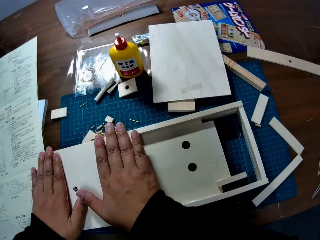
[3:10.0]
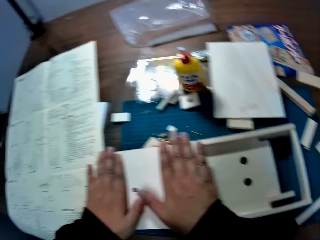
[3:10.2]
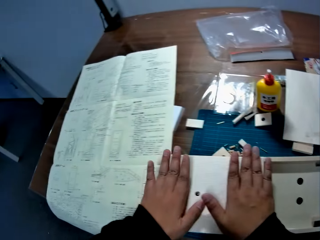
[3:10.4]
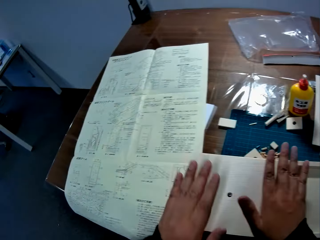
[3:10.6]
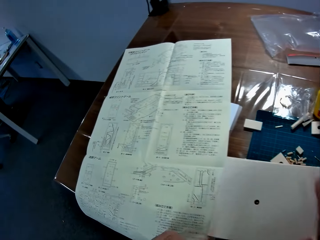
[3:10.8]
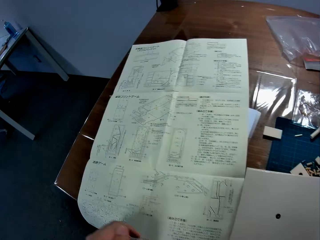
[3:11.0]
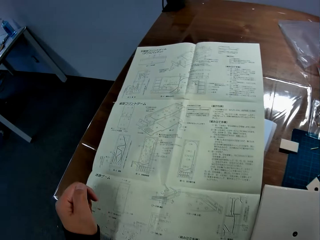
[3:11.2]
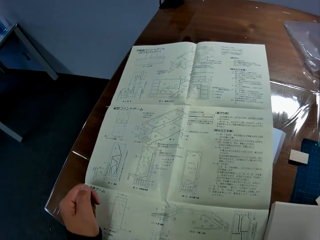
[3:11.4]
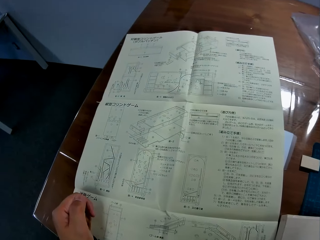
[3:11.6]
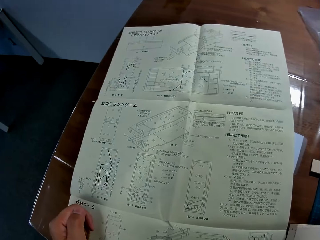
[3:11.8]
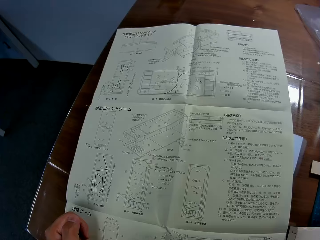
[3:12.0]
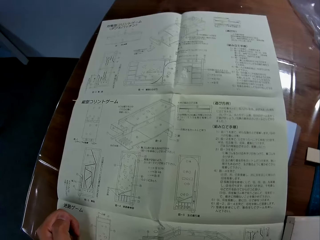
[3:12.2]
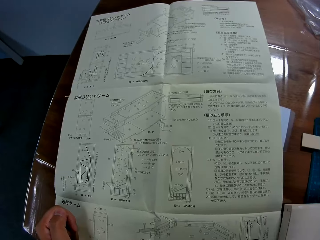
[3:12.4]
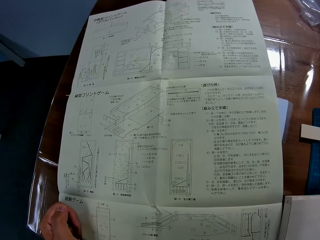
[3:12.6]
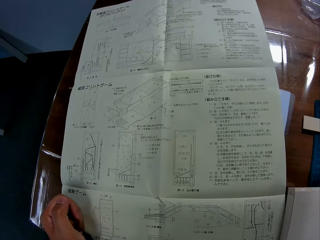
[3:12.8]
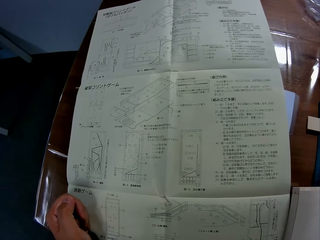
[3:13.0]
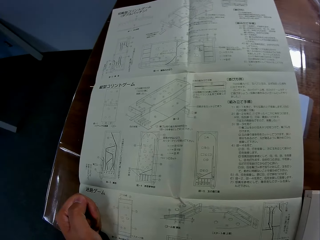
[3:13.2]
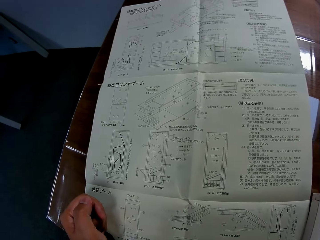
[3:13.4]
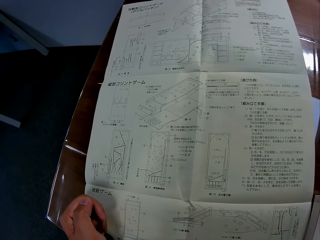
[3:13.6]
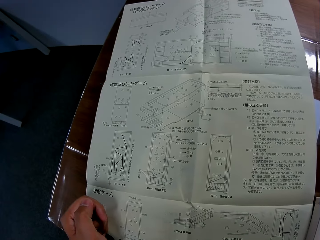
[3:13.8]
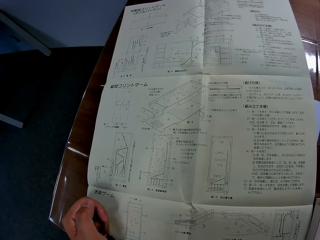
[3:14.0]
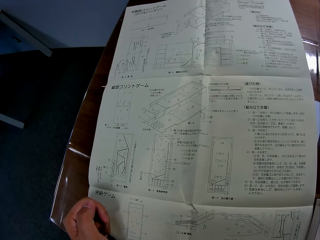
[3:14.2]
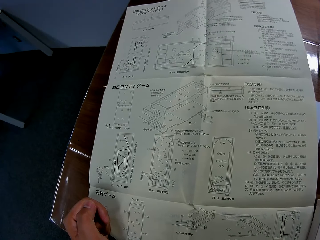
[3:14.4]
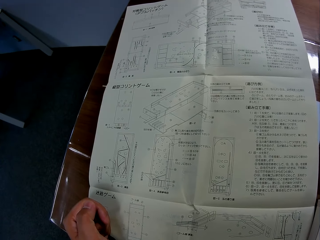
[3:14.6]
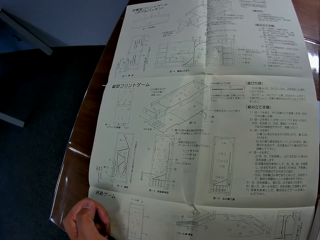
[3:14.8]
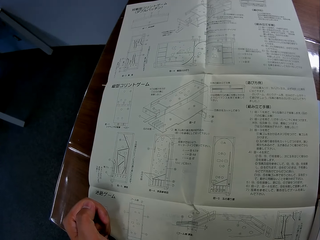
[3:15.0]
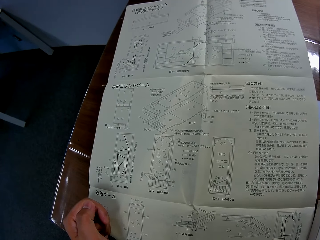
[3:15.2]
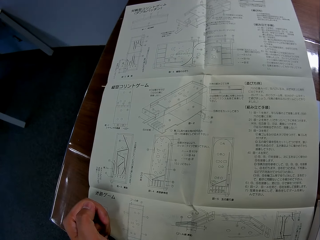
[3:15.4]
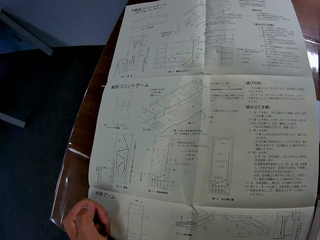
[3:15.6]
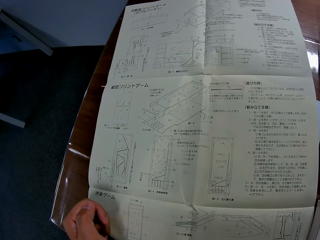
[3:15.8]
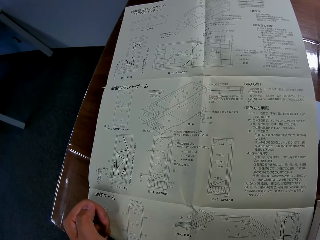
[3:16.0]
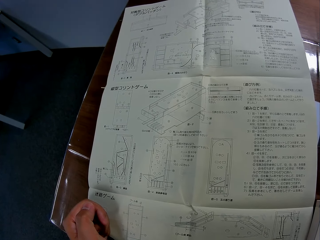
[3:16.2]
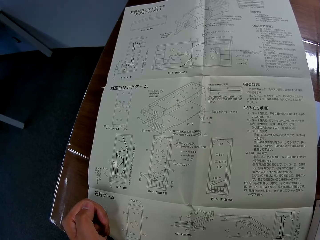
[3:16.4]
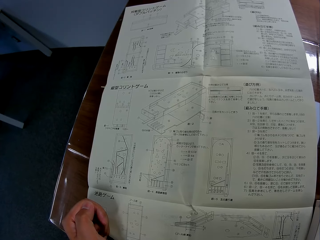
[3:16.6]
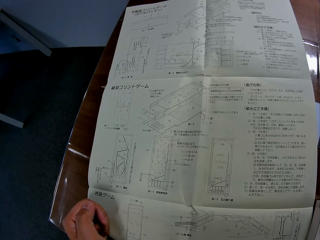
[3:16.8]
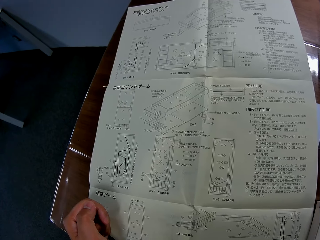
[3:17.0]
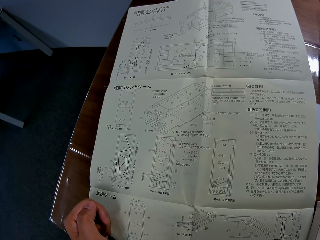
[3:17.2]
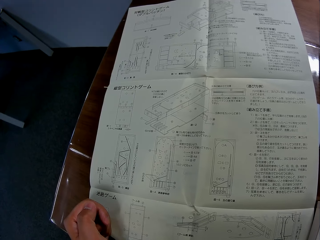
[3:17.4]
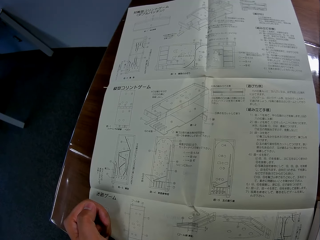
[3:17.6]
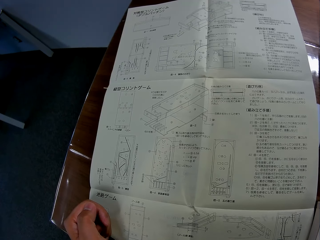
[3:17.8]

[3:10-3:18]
The camera wearer leans on a desk. They study the manual.

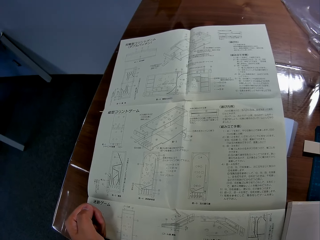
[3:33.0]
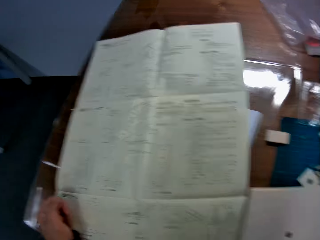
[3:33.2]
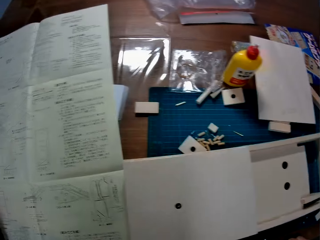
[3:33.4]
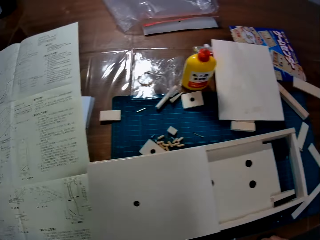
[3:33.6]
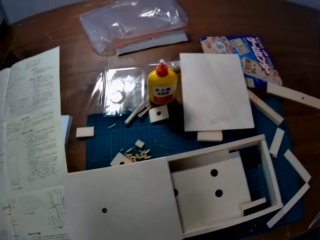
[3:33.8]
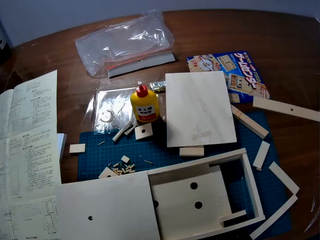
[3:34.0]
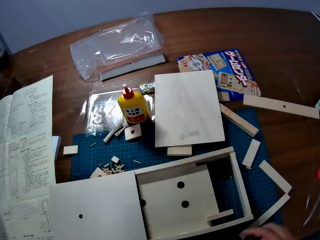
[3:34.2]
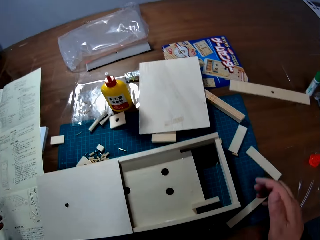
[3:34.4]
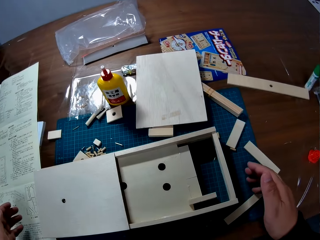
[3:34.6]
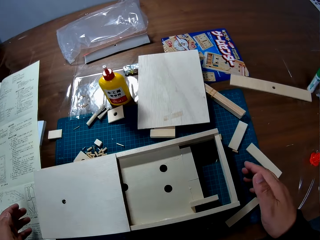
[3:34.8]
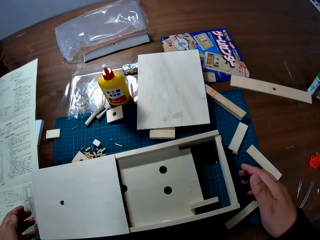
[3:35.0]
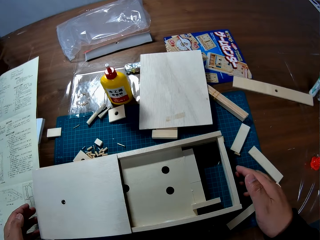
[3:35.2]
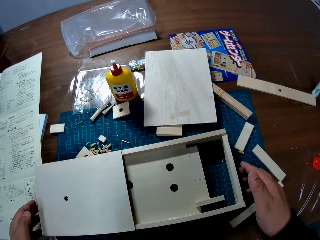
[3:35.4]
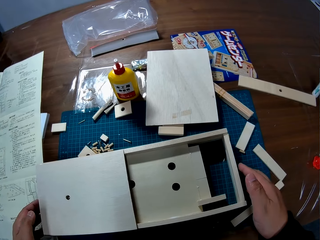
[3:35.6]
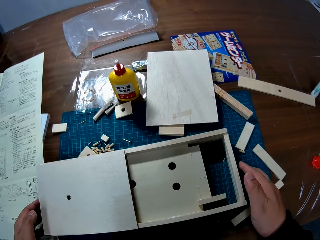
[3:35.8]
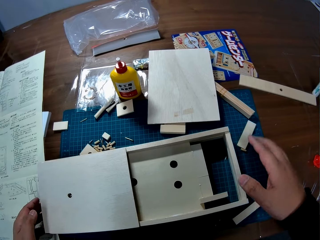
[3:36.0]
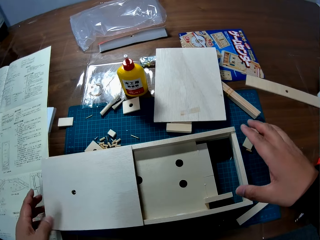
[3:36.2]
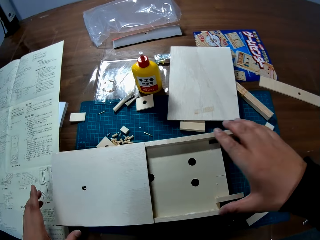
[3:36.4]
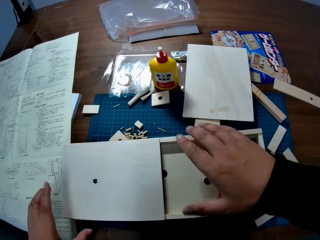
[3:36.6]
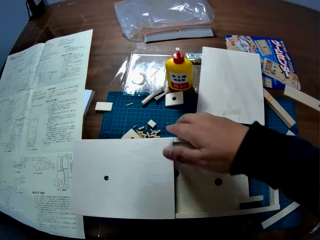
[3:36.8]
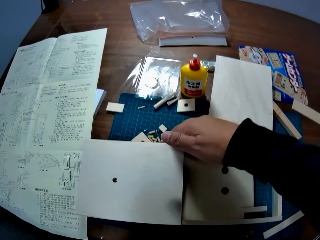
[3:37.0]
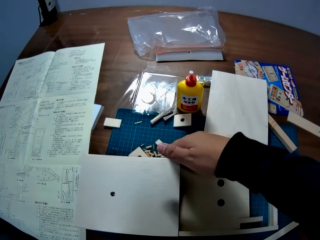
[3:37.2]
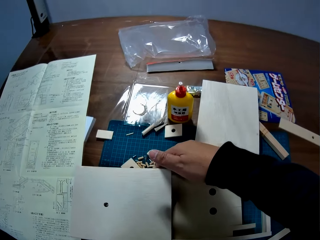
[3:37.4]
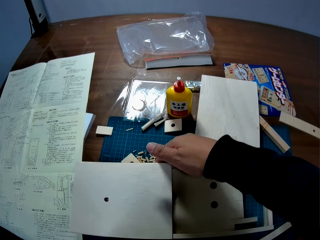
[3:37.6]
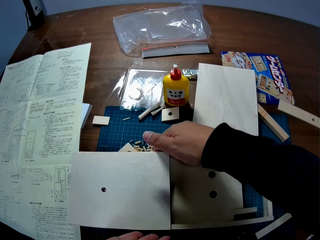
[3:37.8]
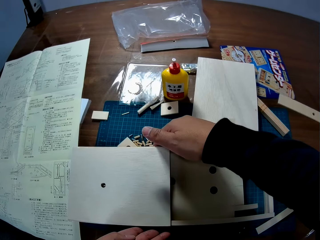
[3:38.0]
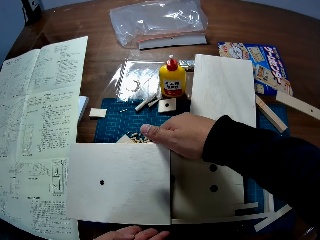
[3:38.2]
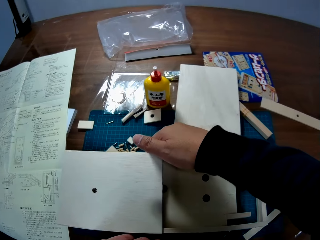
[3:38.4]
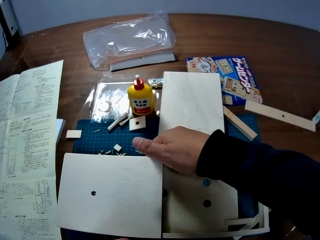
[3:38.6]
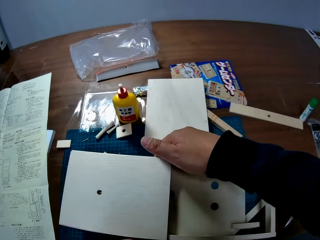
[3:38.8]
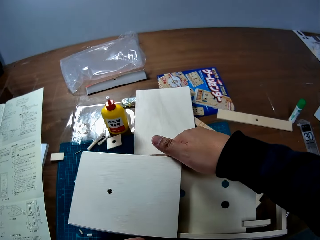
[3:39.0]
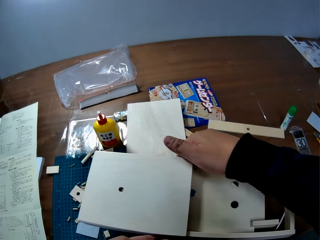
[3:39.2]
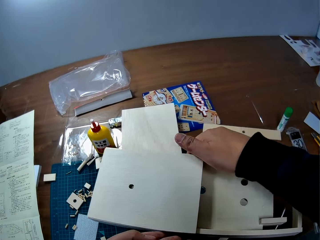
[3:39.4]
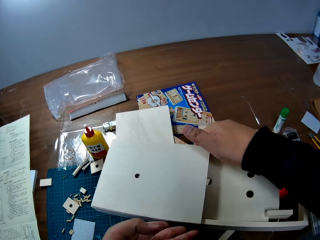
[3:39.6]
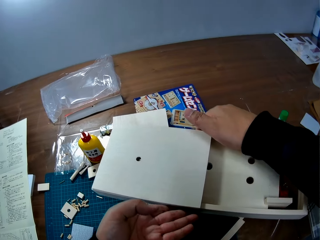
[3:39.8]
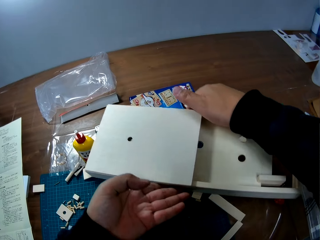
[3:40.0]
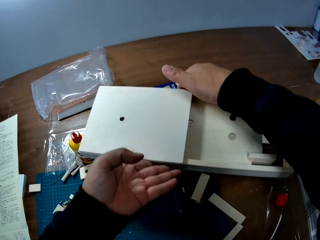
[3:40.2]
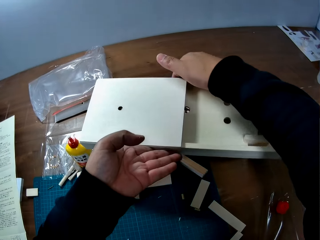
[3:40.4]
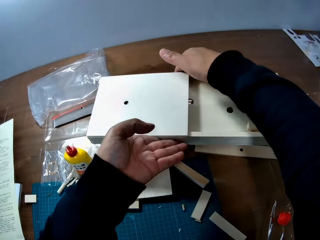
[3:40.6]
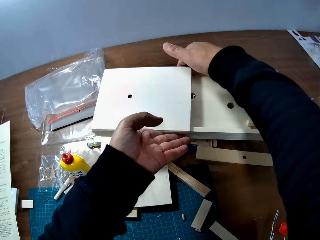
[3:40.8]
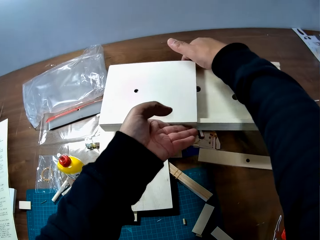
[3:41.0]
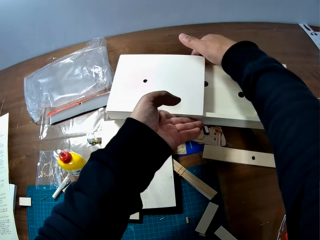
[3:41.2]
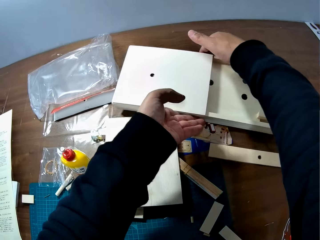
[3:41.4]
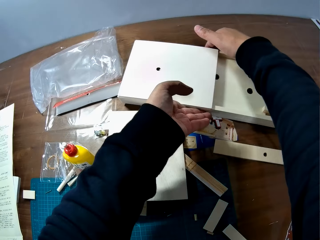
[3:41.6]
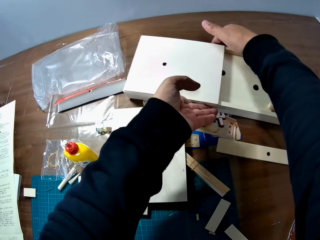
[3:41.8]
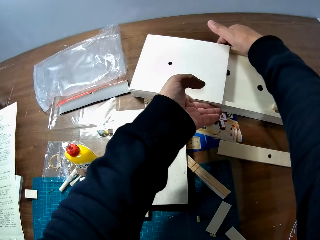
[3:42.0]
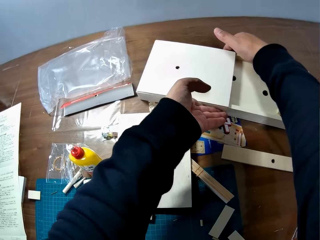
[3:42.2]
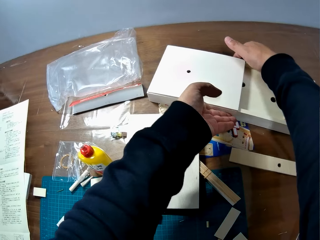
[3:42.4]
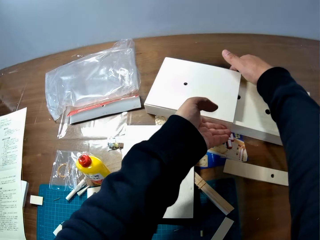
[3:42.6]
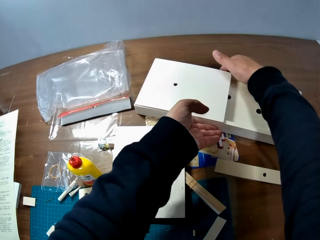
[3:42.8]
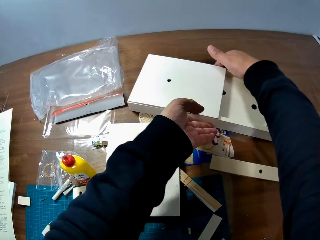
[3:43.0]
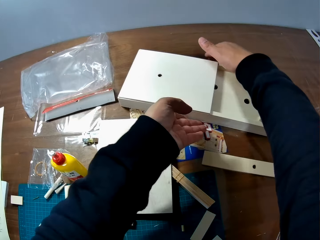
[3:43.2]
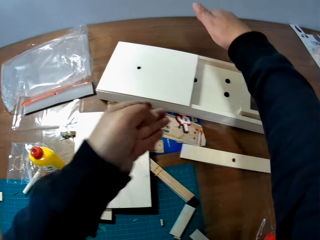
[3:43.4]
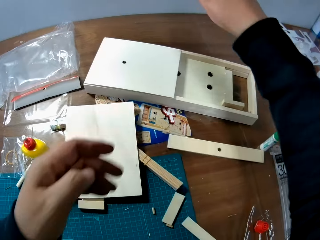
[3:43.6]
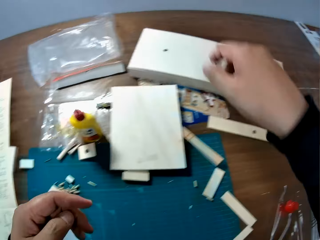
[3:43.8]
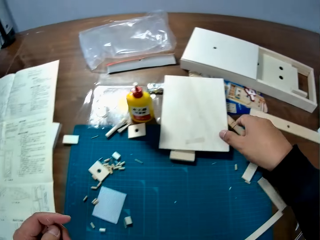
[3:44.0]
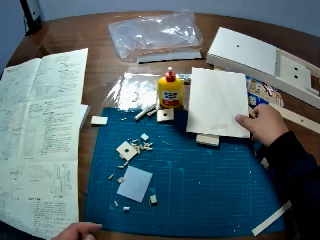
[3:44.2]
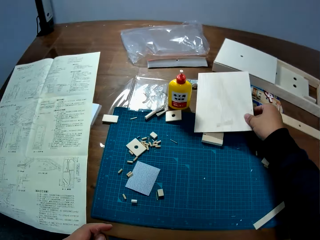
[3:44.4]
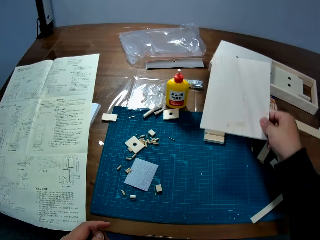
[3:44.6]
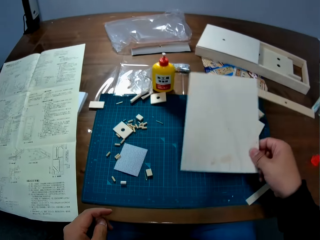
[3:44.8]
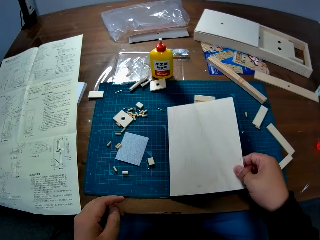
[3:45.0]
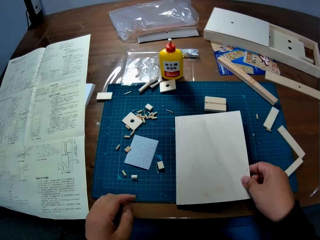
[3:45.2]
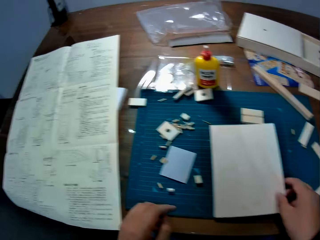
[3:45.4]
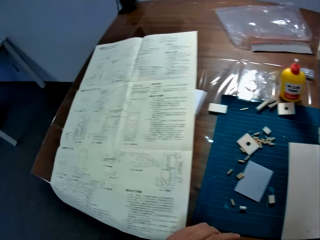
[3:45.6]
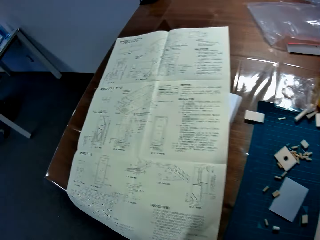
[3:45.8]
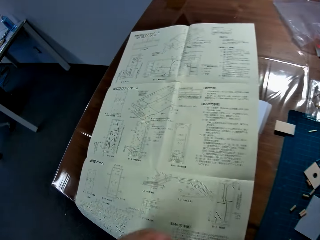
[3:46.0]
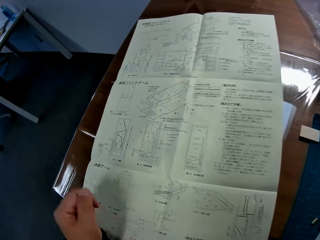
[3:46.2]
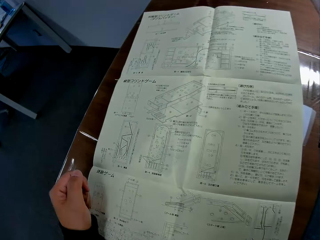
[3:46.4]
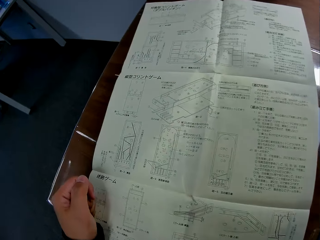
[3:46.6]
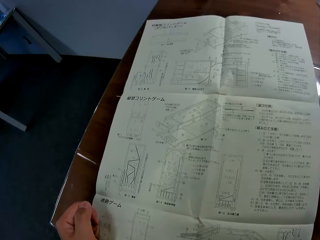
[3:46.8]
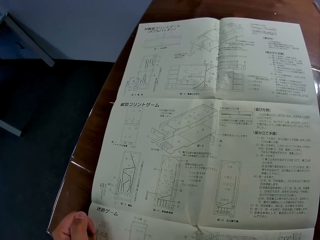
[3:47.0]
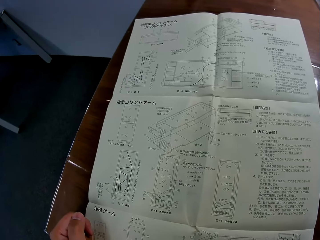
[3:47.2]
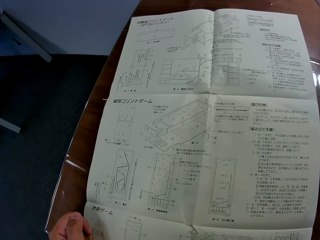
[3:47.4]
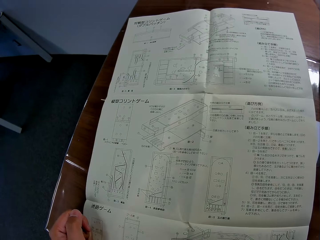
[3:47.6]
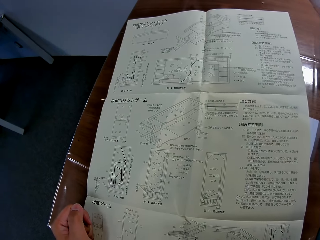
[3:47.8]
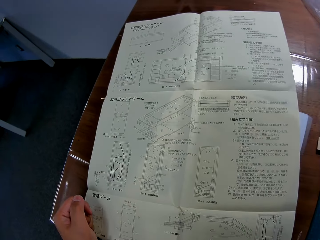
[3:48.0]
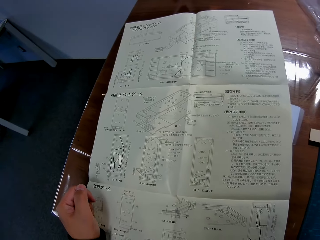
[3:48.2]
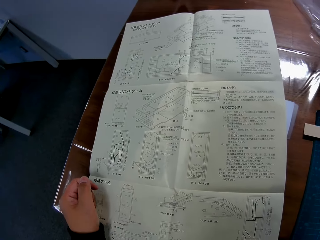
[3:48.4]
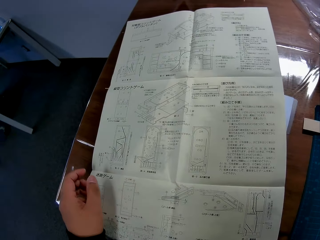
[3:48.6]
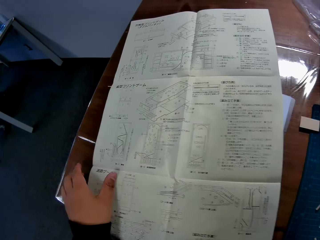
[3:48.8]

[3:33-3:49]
The camera wearer touches the wooden craft. They carry the wooden craft. They move the craft to the front on the table. They put the wood craft on the desk. They pick up the wood sheet on the pieces of wood on the table. They place the wood sheet on the work mat on the table. They lean on the desk. They study the manual.
